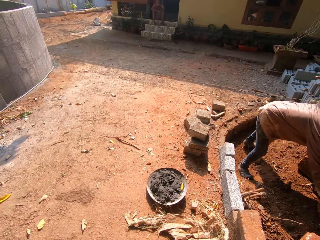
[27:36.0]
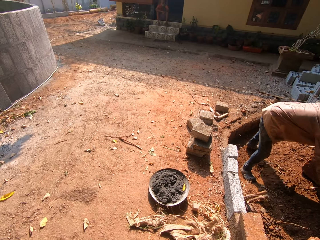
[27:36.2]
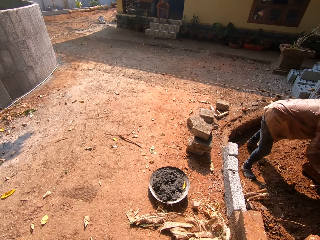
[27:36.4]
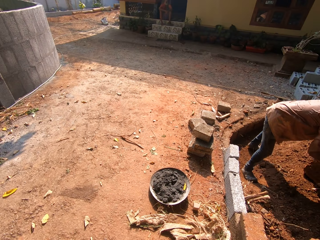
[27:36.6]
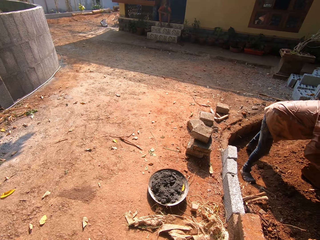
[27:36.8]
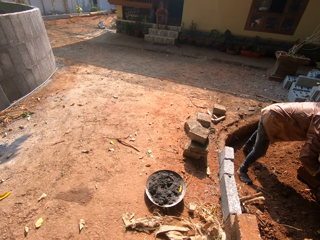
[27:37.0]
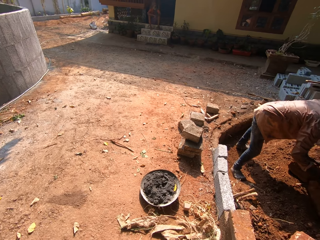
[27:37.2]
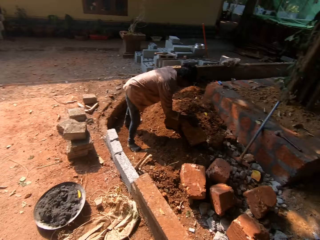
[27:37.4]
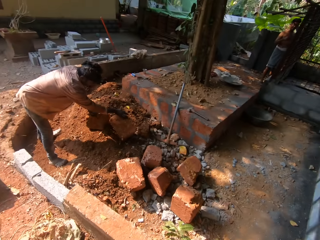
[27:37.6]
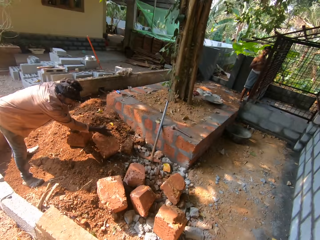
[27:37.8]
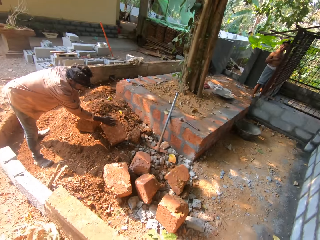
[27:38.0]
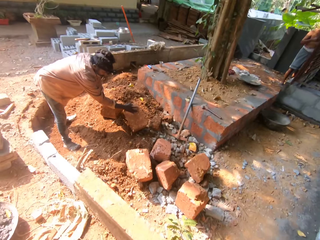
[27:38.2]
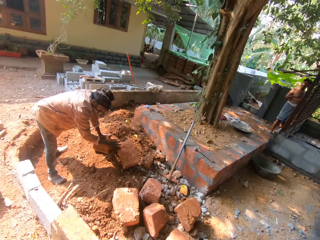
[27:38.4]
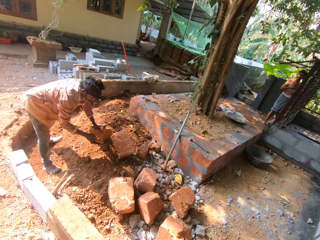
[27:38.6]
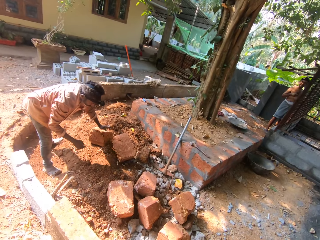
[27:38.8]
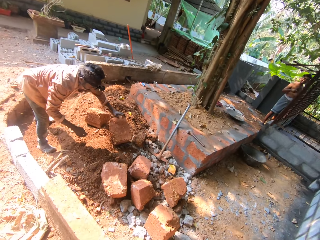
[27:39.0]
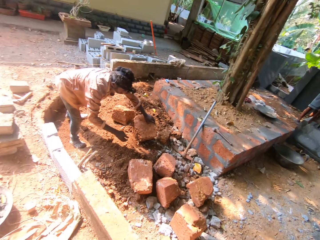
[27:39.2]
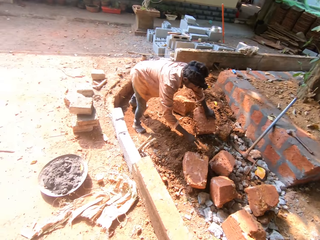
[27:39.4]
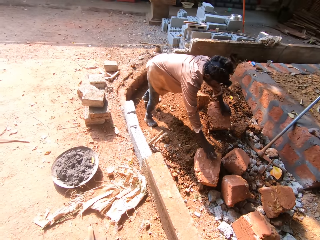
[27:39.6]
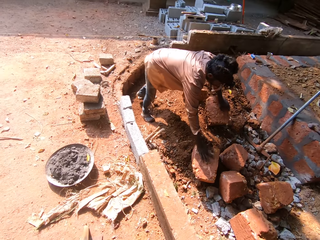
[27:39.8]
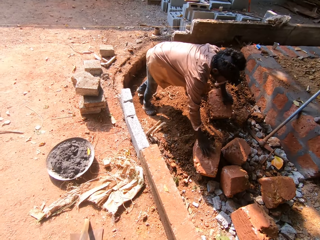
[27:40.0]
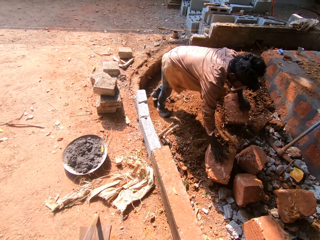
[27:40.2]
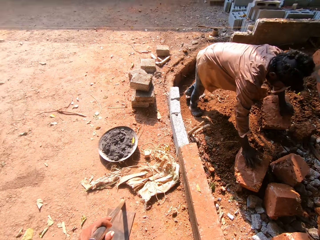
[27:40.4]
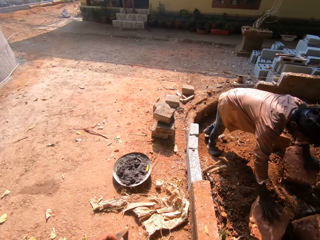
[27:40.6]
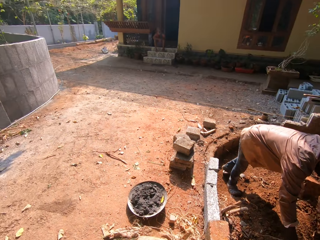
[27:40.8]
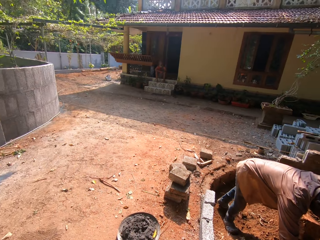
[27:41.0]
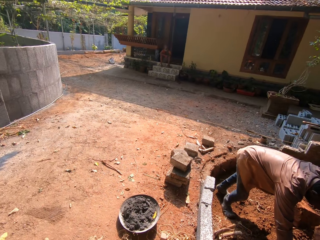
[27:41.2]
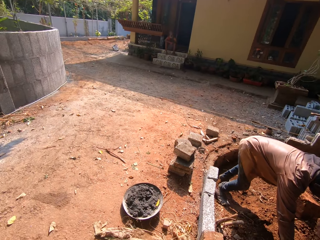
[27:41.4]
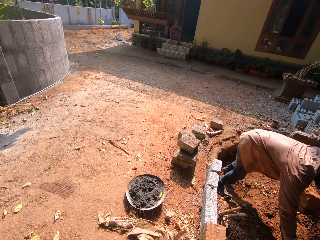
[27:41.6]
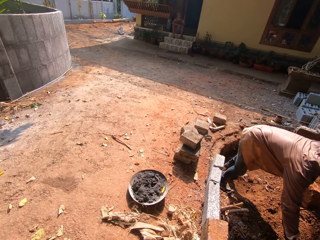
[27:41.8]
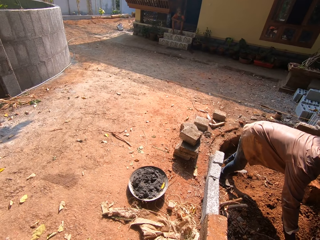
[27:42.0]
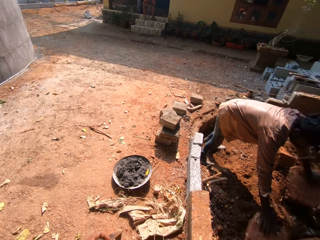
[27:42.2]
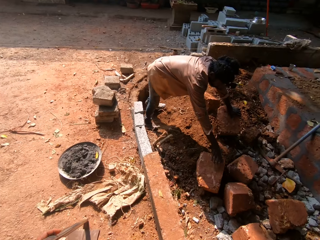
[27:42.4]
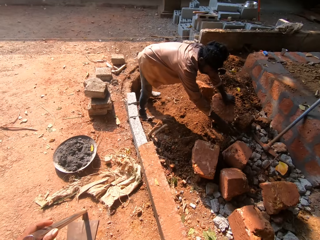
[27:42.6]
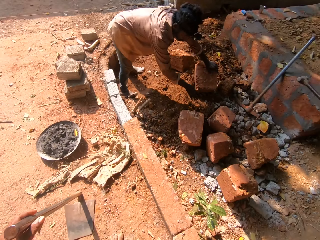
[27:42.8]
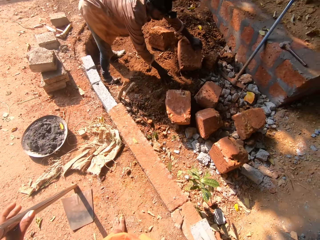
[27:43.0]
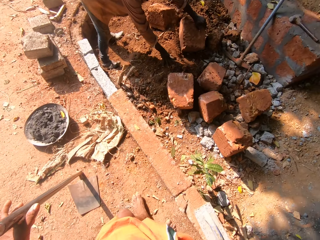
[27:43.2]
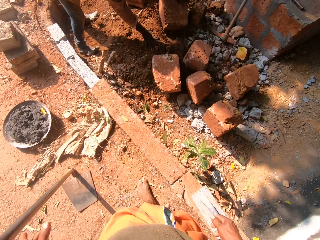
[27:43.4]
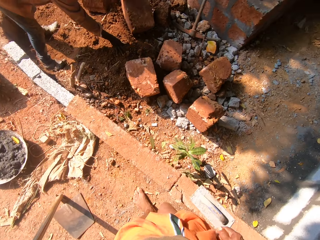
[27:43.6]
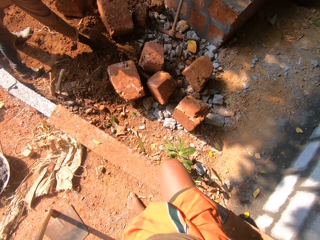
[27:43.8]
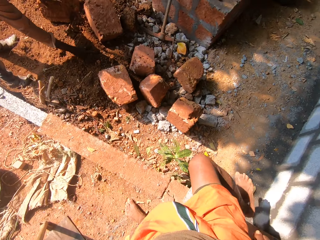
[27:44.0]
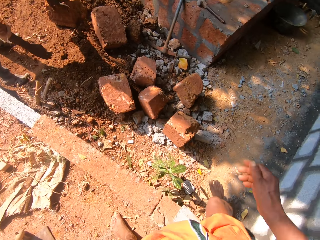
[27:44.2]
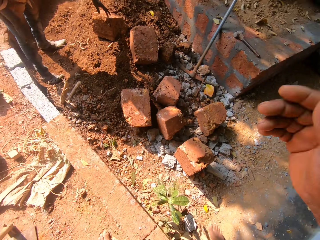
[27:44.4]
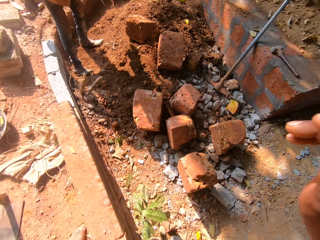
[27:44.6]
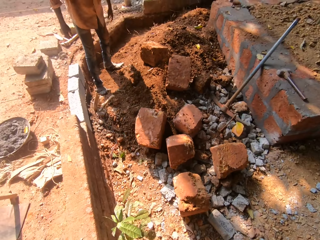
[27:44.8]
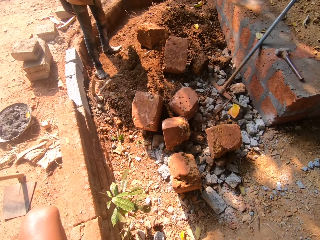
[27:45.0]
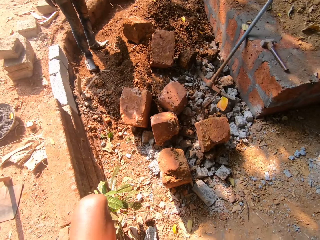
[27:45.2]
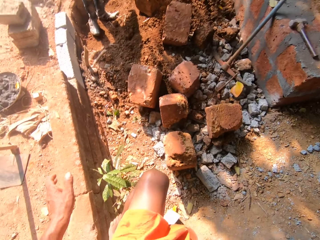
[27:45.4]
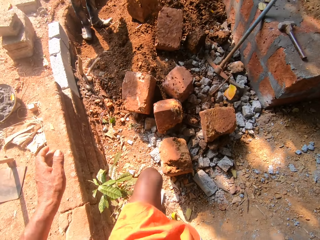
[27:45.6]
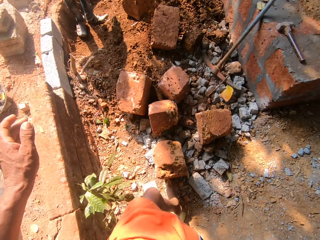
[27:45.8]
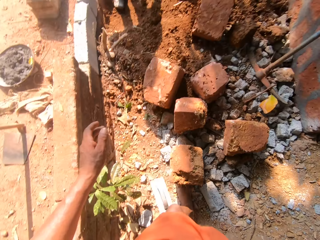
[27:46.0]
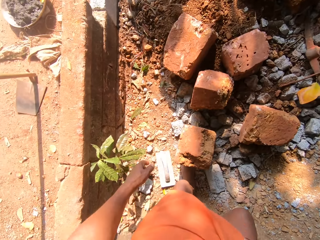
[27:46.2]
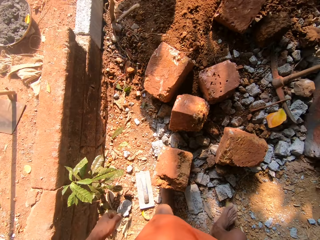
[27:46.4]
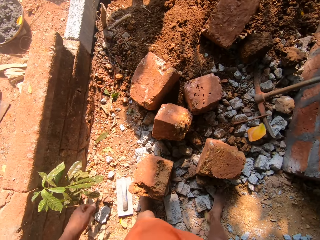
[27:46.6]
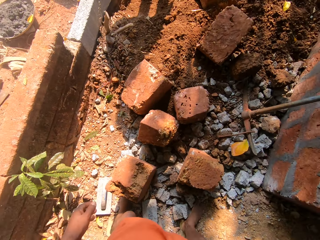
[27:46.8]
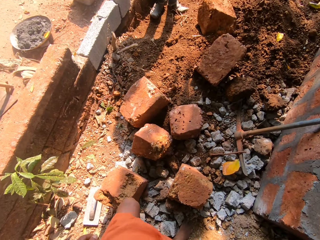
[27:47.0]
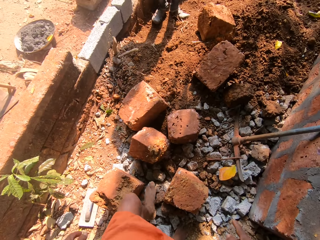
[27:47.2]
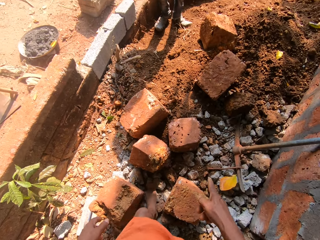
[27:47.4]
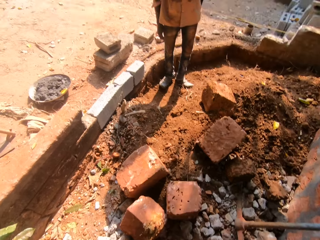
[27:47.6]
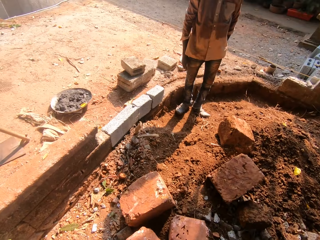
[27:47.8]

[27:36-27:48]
The man touches a brick with his right hand.

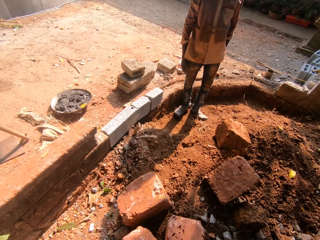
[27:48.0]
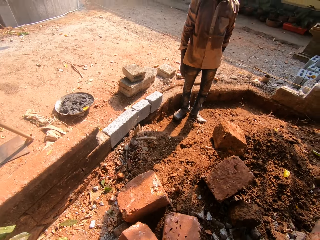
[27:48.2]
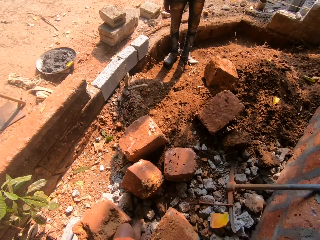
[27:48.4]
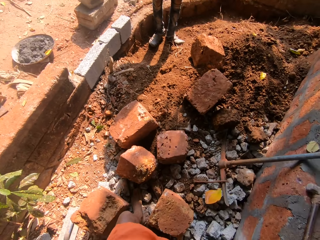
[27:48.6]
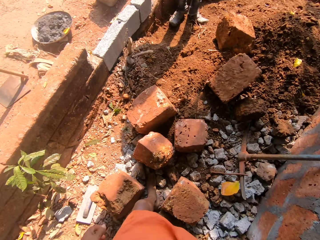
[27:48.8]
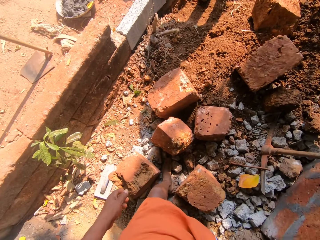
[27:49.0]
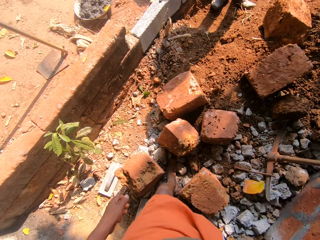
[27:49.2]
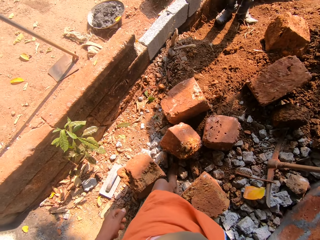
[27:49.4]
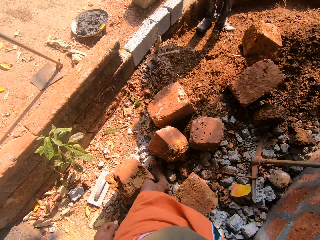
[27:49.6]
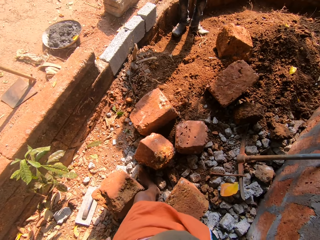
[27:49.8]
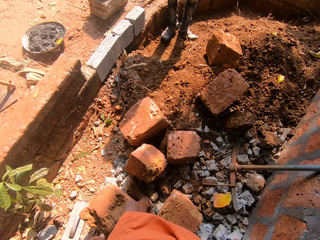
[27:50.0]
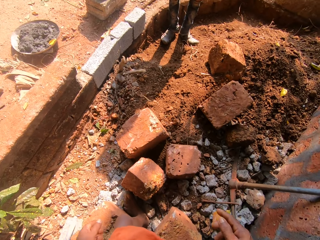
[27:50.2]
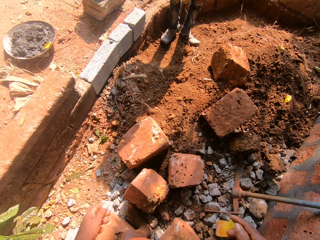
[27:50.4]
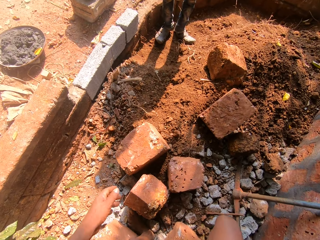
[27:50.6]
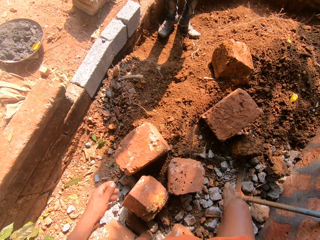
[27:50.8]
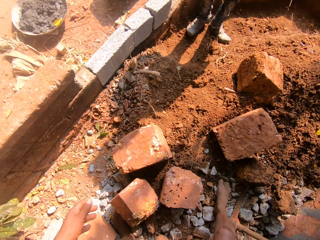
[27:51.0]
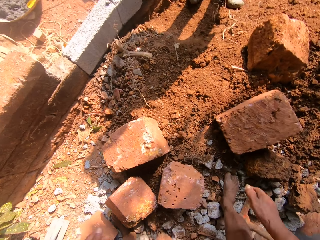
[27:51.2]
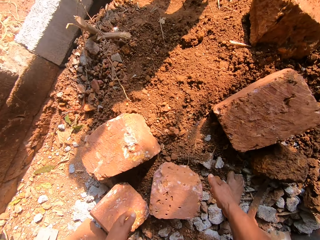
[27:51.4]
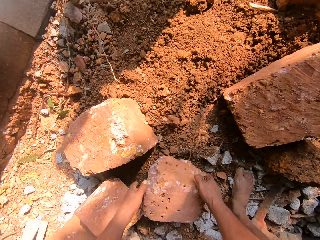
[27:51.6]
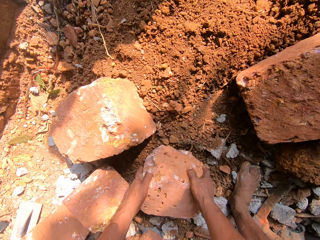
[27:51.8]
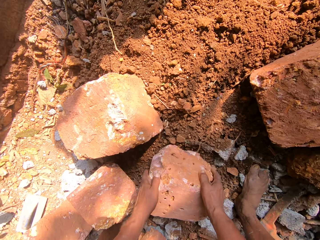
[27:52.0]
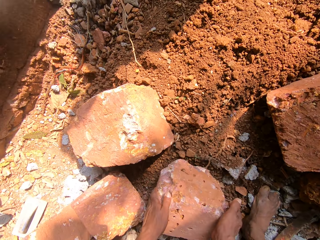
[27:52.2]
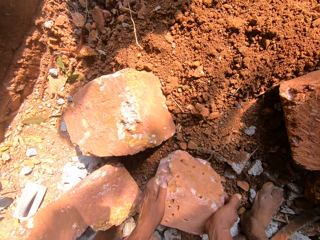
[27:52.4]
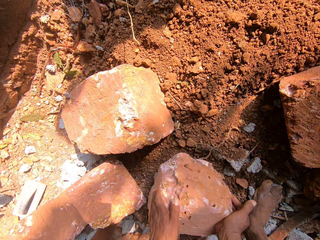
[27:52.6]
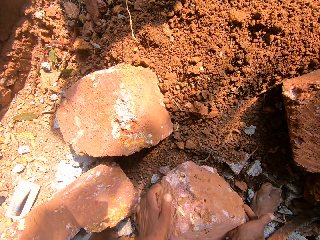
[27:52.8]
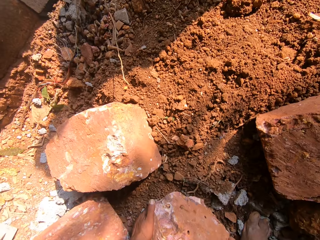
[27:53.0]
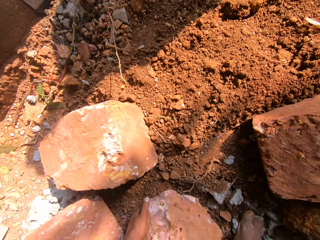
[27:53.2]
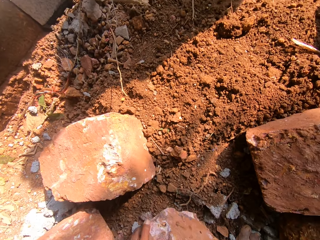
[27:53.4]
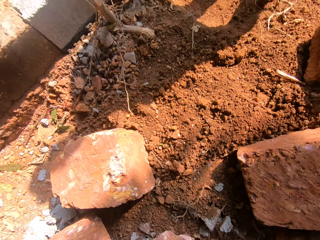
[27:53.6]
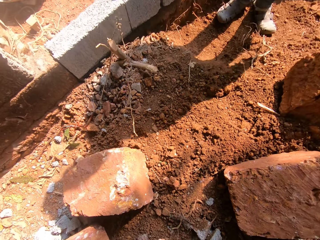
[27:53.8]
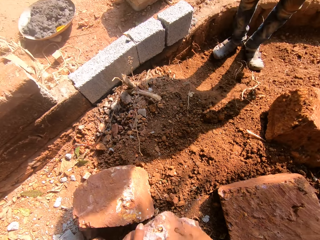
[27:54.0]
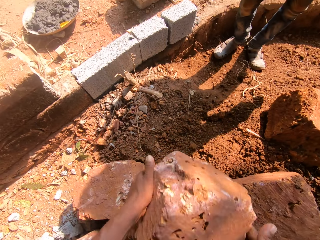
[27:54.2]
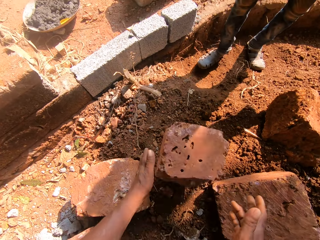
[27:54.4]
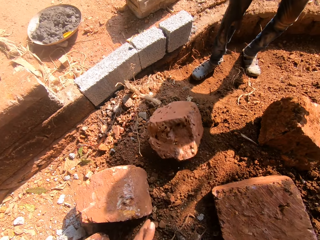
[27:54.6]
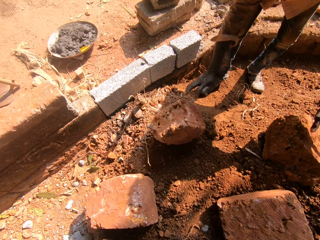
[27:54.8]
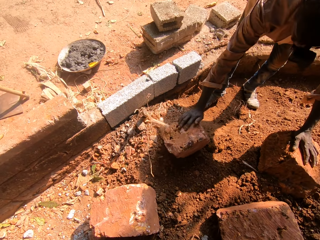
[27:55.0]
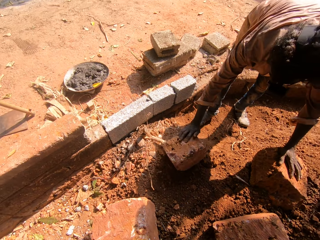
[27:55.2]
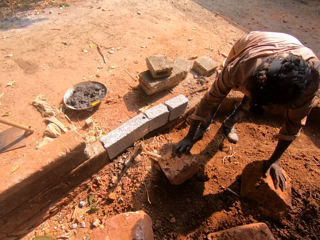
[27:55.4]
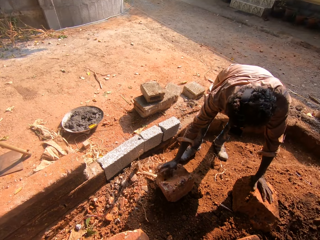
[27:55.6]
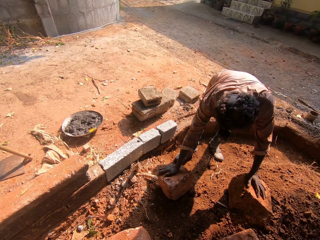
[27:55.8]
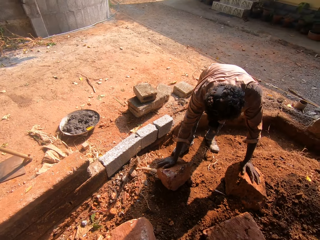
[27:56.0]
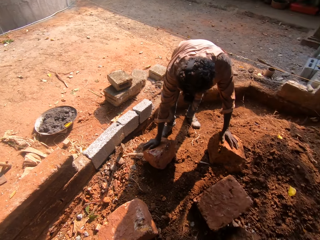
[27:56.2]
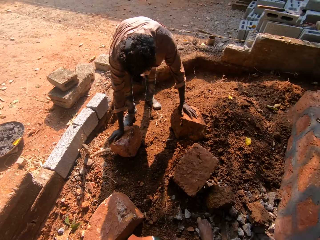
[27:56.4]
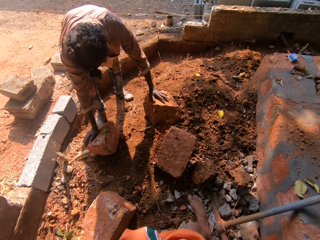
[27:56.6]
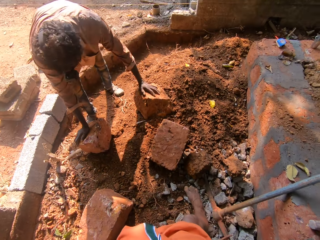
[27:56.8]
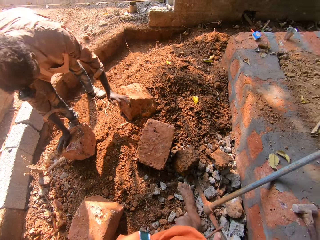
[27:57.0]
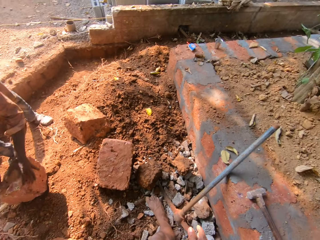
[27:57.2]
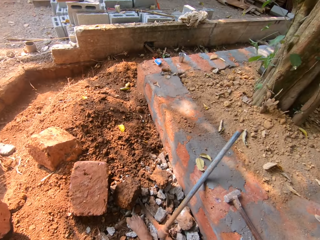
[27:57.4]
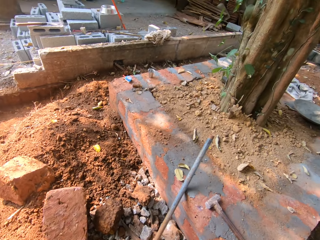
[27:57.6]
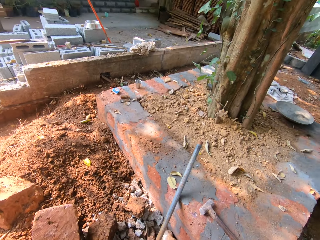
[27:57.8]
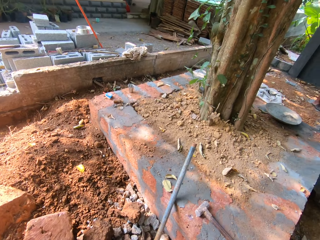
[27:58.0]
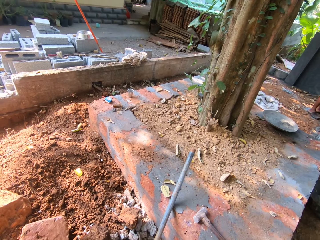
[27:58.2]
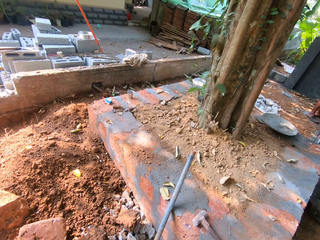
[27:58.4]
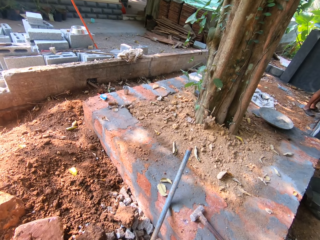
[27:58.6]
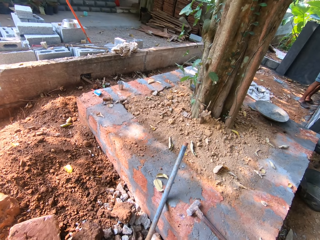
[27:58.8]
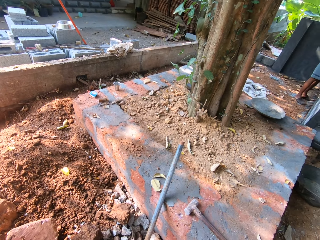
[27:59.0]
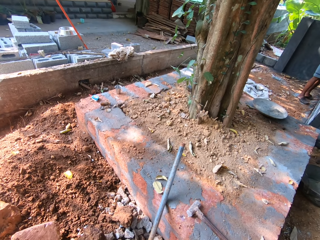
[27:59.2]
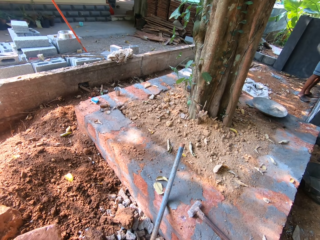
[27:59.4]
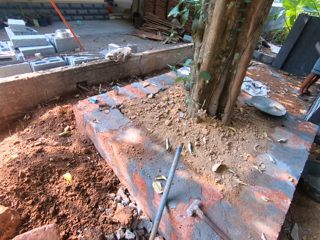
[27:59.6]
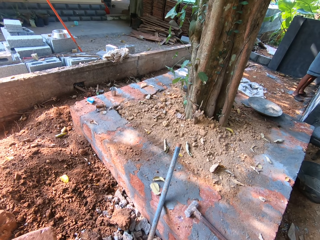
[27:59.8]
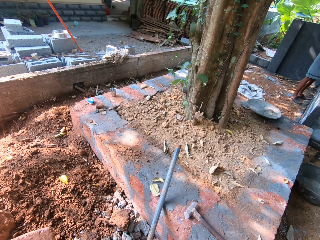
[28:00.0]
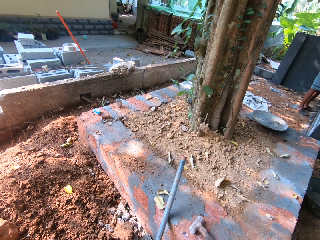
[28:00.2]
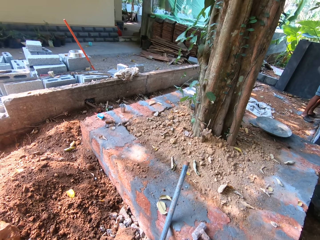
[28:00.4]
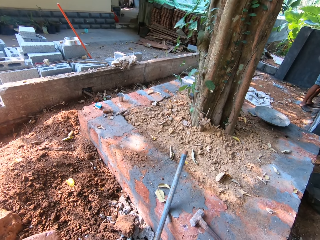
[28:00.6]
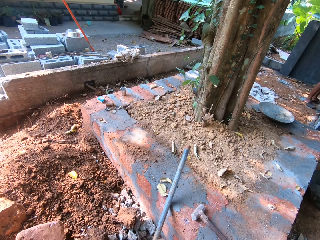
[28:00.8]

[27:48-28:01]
The camera wearer grabs a brick with both hands. They tilt the brick on the floor with both hands. They carry the brick. They lift the brick from the floor with both hands. They throw the brick on the floor towards the man. The man places his right hand on the brick. The camera wearer speaks to another man.
